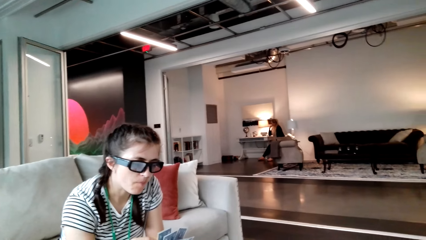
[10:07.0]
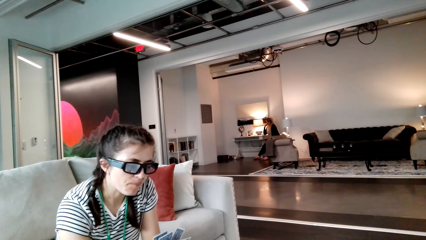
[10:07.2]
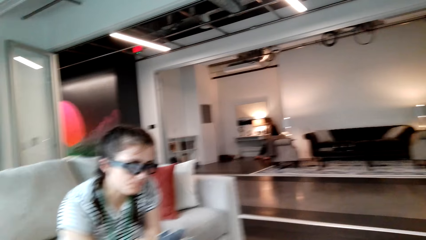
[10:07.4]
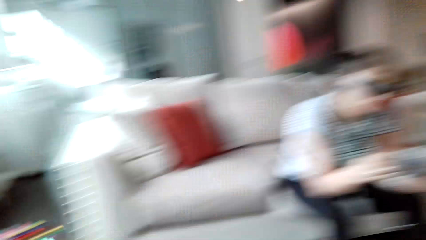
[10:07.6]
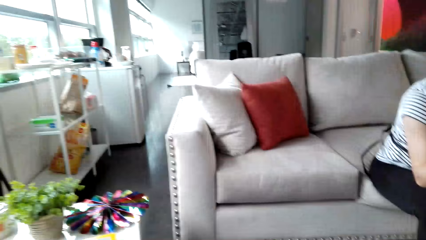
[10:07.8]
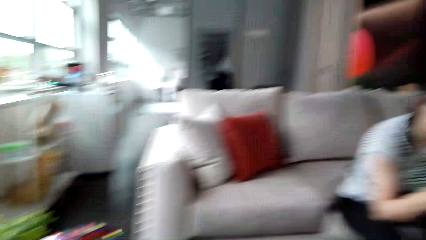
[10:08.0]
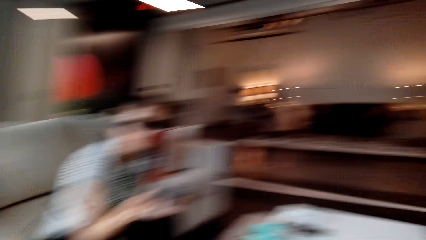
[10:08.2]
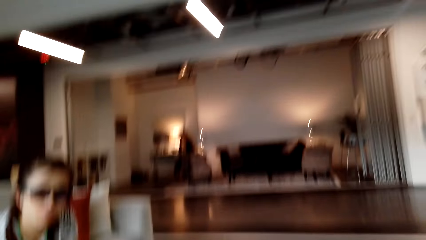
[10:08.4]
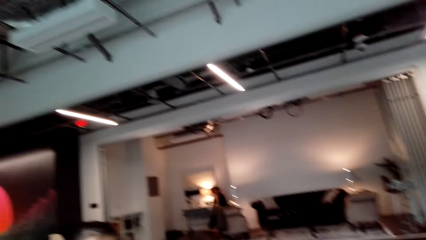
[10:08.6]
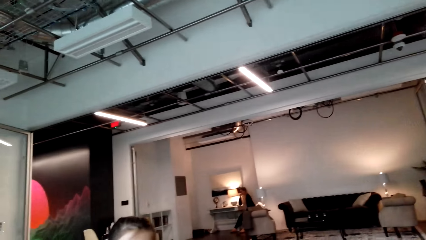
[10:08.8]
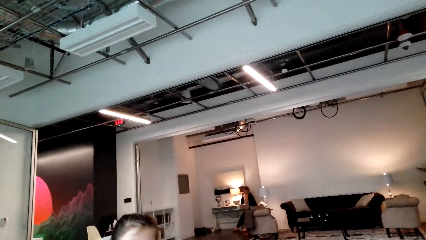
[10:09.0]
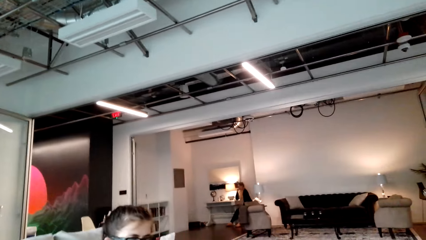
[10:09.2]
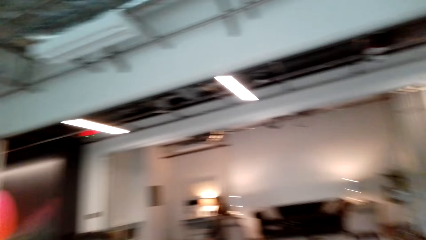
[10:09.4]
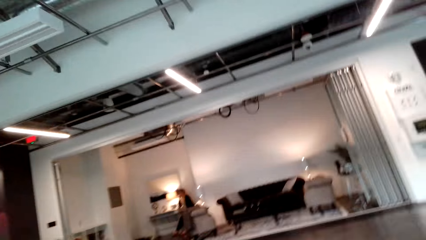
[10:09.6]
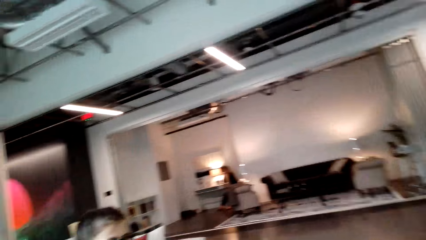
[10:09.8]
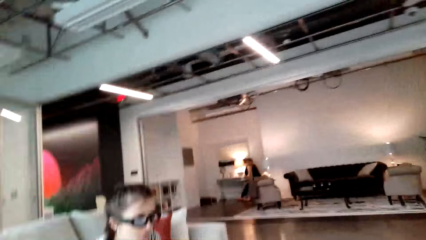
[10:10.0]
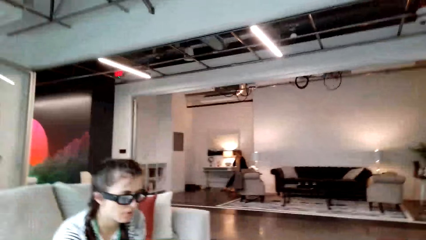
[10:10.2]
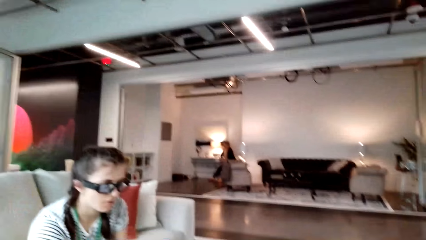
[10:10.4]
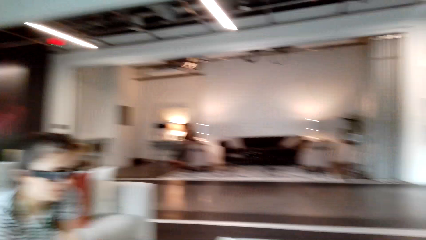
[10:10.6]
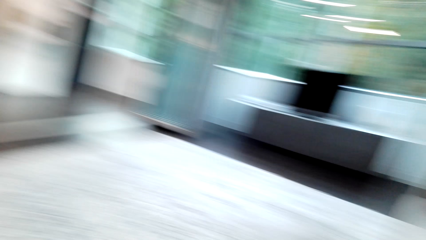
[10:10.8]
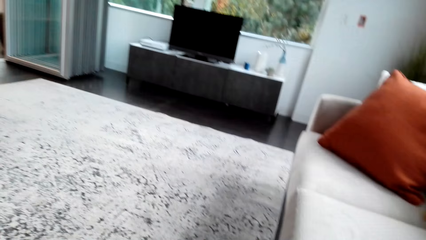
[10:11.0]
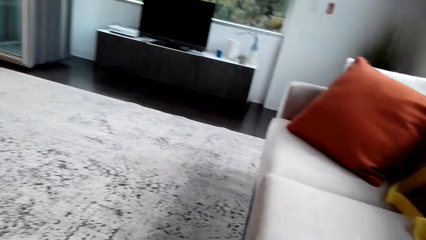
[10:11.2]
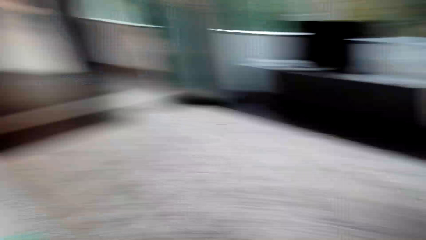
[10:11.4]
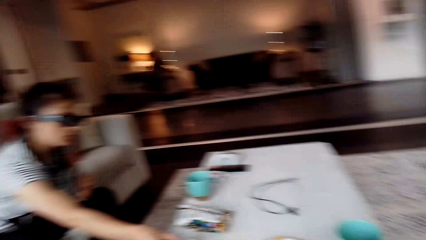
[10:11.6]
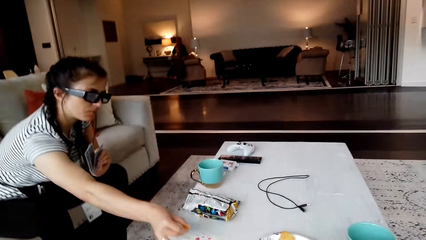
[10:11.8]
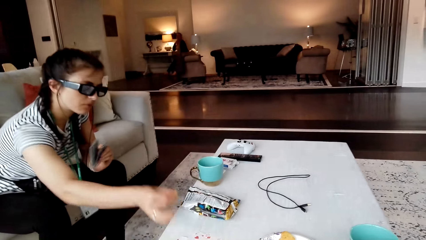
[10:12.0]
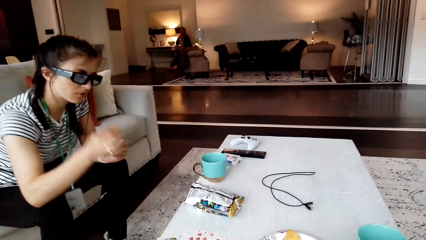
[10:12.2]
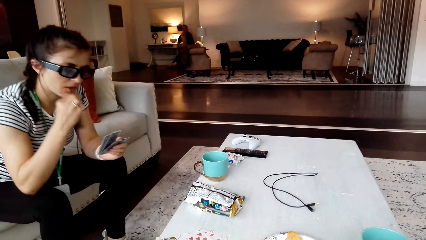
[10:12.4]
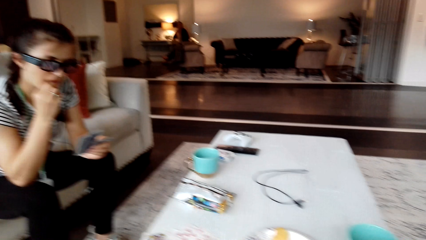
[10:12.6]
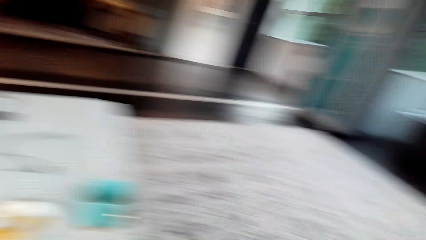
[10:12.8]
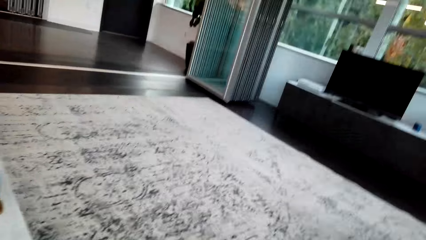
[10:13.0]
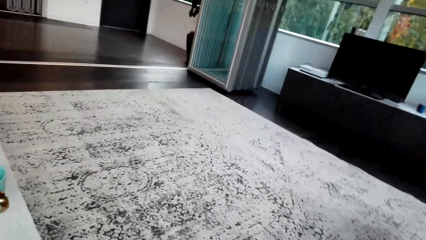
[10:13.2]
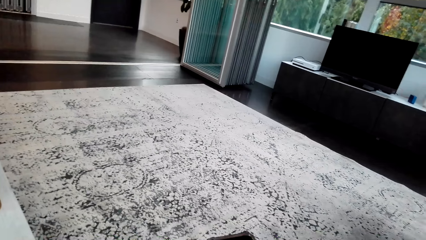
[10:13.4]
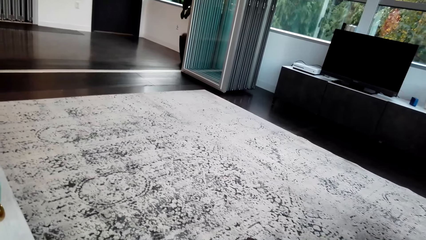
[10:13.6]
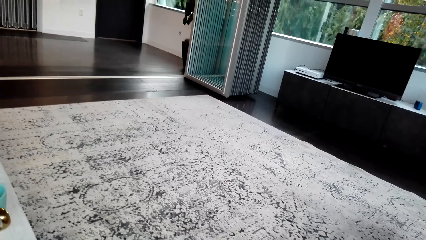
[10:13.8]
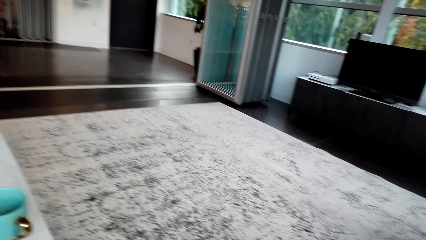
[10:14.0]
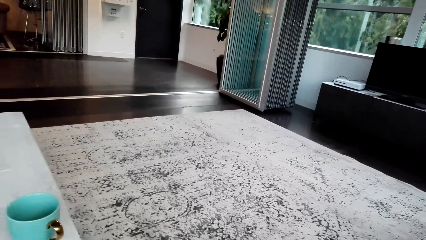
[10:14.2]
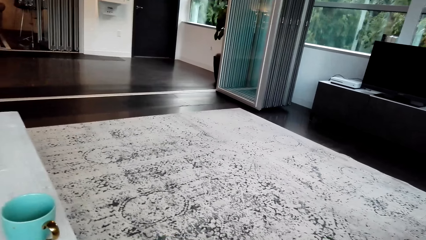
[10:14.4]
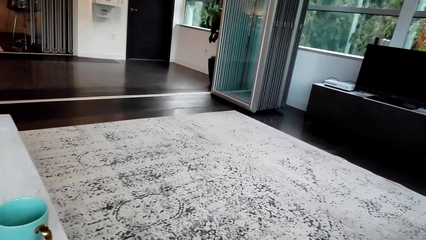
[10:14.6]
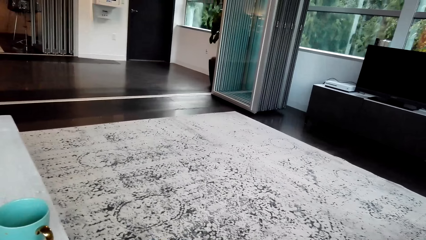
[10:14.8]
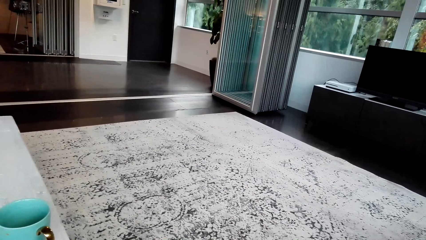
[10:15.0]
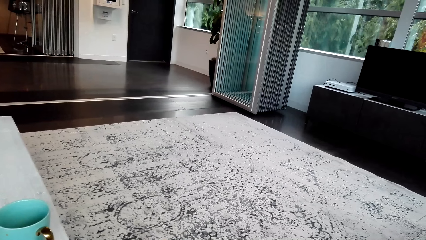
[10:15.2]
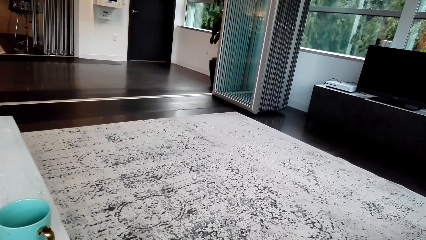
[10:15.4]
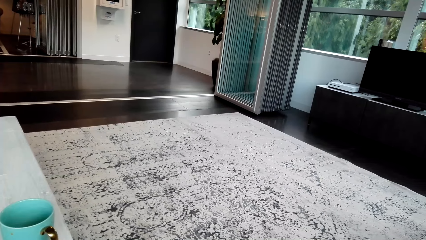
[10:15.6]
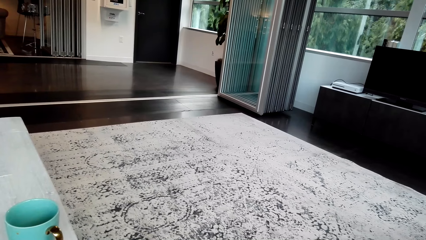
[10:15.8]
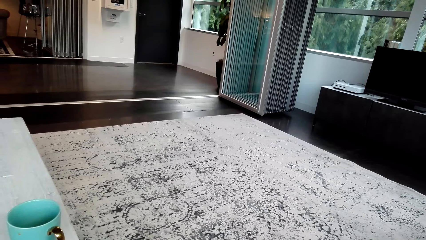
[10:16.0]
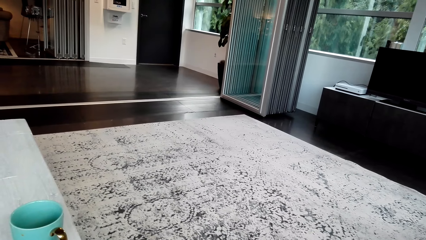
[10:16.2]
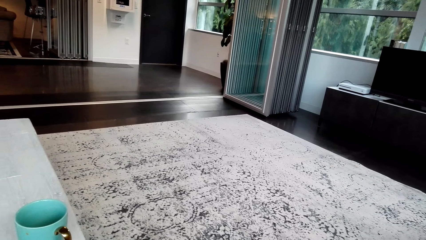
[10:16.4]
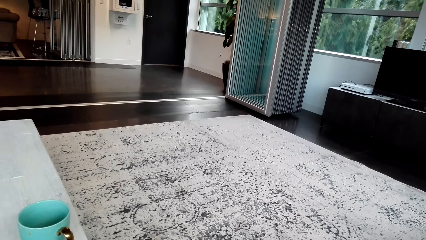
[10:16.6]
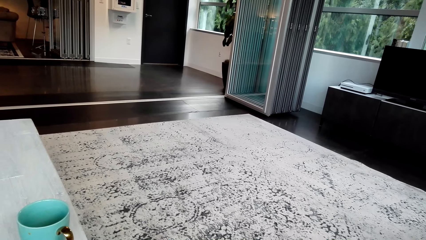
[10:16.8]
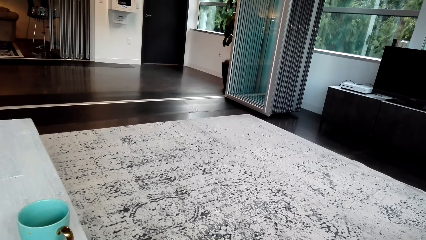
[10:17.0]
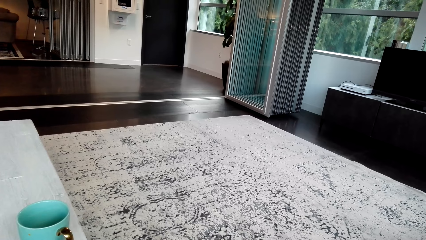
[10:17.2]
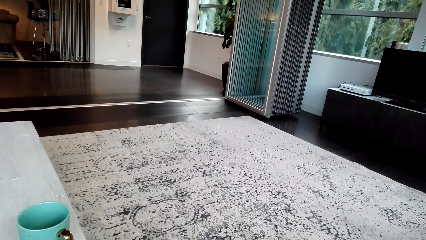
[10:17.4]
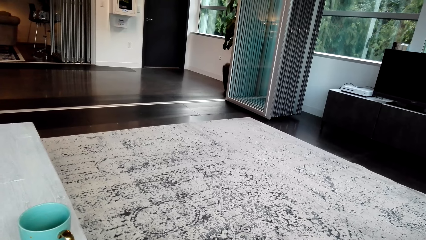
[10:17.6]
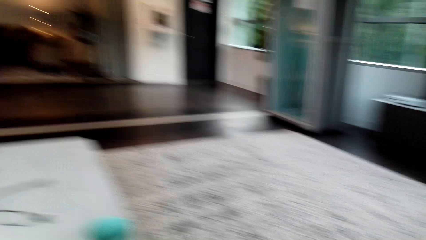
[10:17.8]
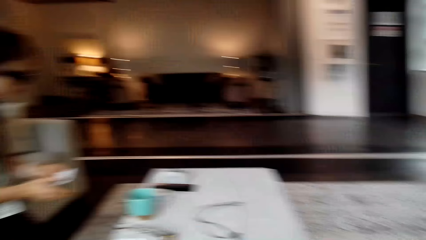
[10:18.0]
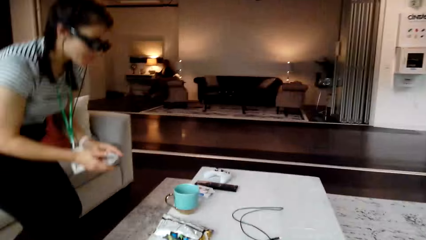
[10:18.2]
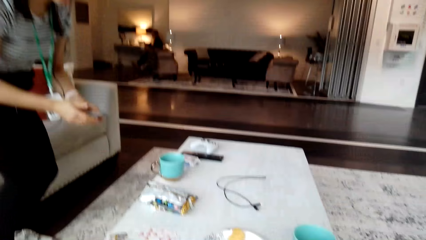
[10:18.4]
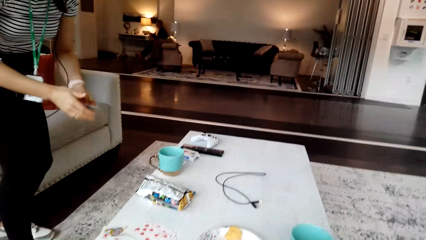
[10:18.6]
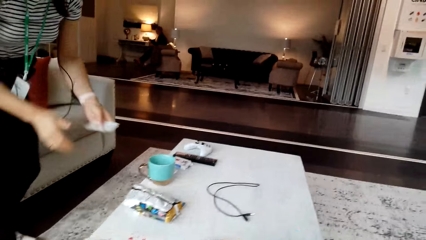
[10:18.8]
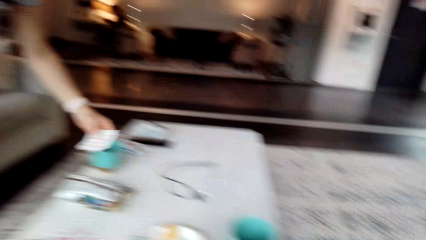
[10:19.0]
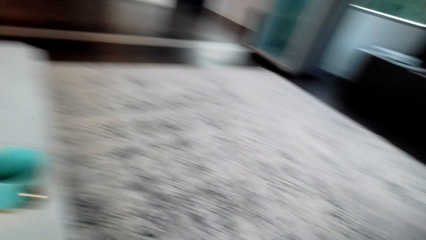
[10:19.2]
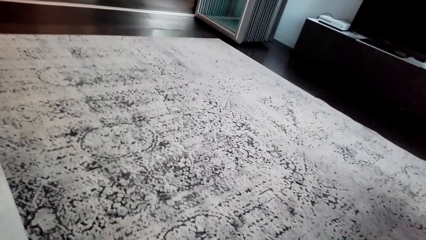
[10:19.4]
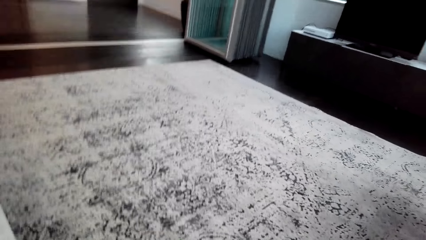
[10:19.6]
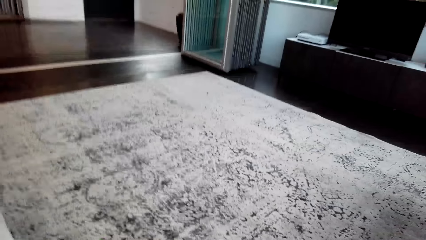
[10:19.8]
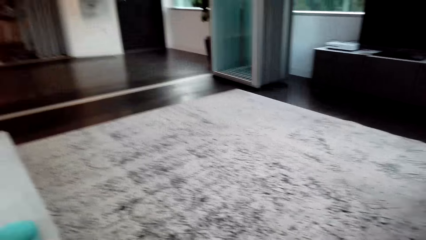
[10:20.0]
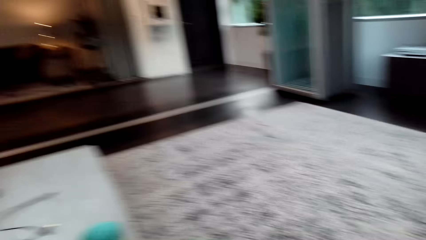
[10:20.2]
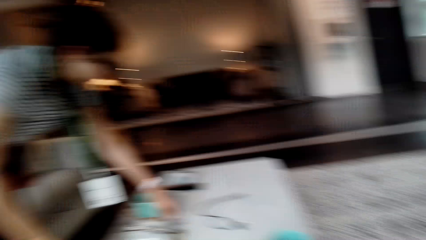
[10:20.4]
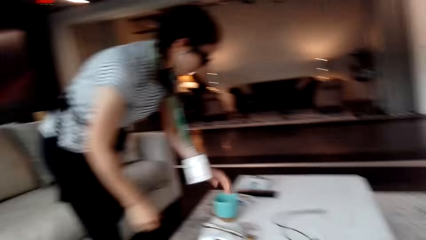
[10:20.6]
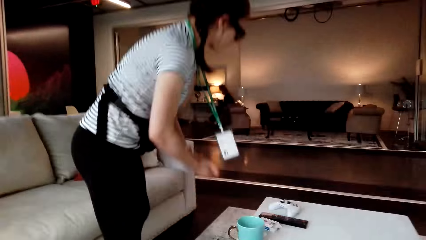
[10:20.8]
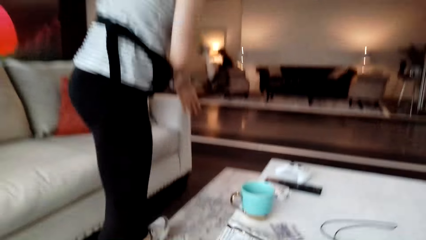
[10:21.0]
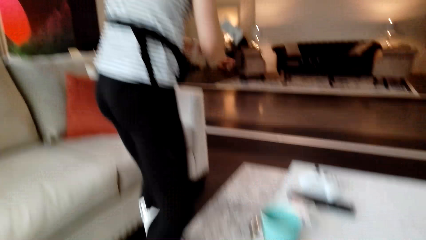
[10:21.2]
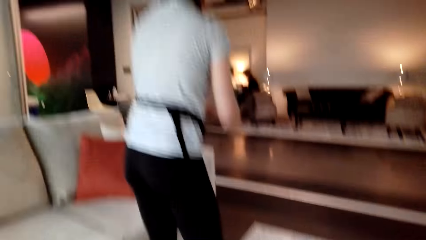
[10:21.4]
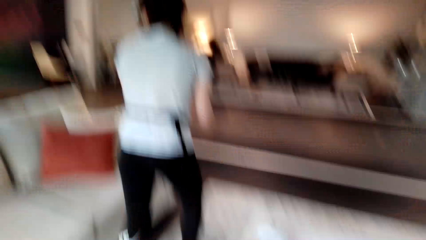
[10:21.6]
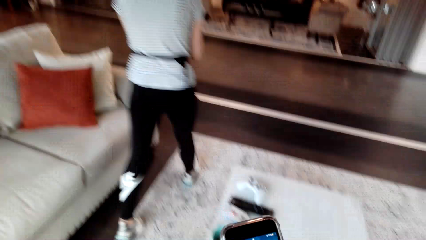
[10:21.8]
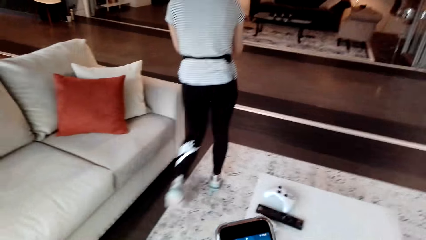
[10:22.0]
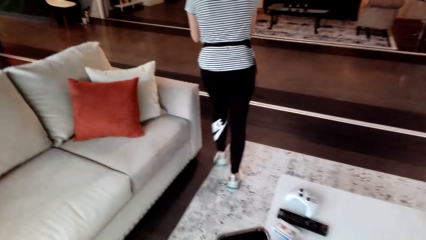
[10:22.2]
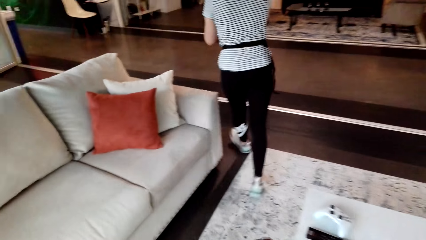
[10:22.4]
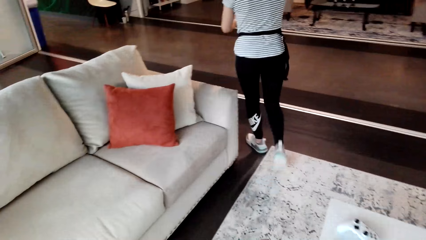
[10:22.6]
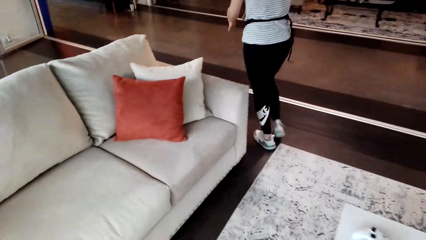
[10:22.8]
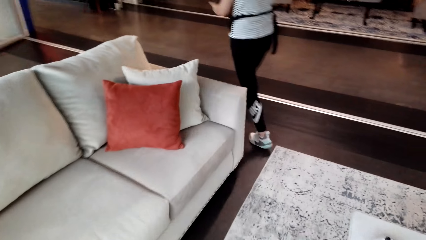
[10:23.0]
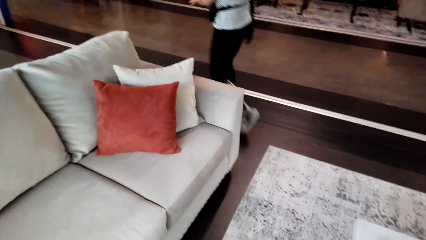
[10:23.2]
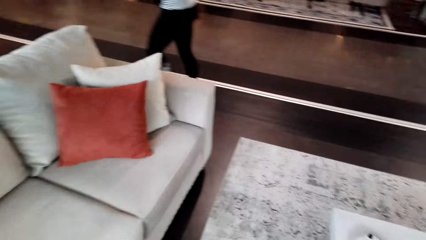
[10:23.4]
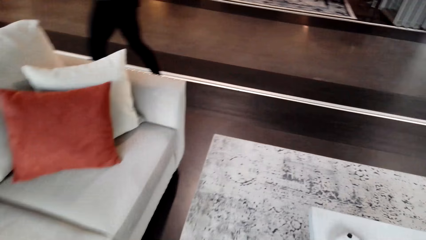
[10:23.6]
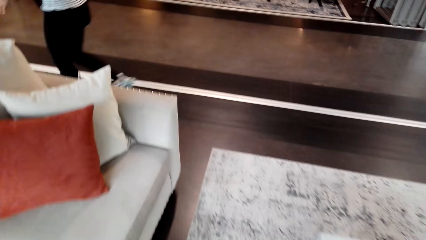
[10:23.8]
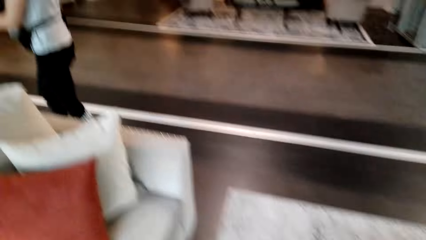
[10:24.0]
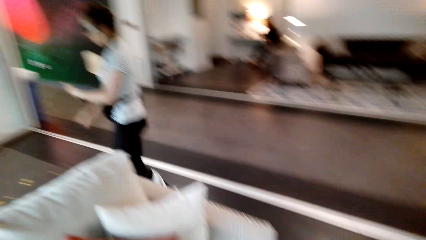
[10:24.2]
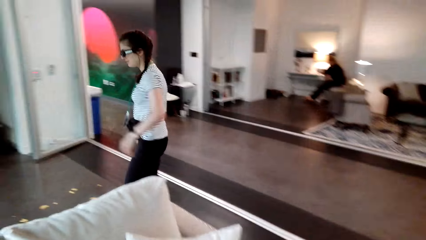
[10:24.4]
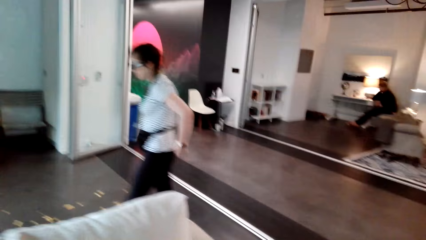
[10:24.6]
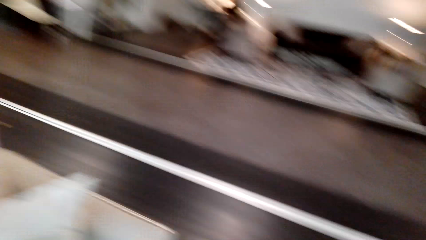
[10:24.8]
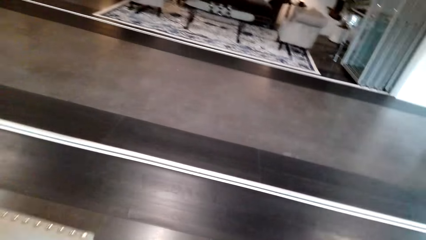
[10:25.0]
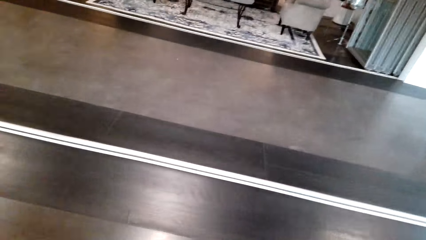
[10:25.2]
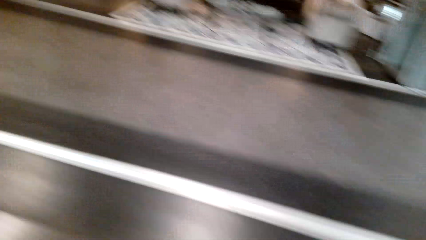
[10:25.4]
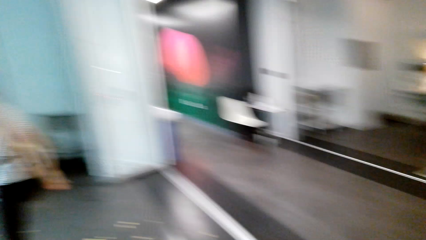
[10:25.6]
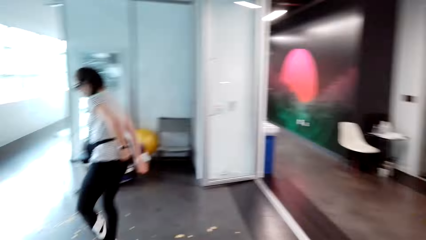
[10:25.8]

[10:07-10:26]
A person eats a snack. The camera wearer looks around the house. The person walks across the house. The camera wearer walks across the house and operates a phone. The person interacts with the camera wearer.
